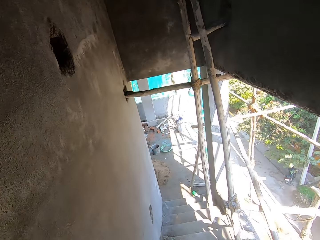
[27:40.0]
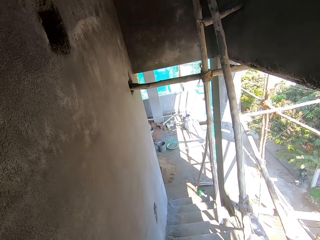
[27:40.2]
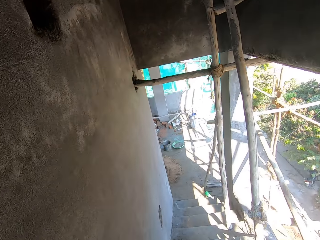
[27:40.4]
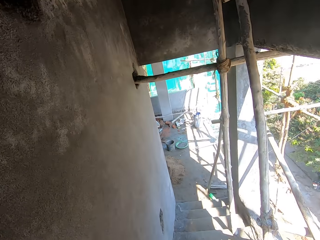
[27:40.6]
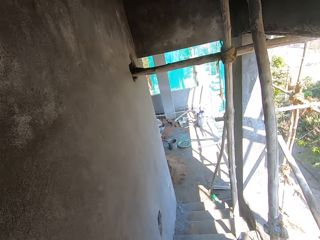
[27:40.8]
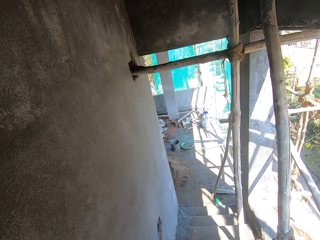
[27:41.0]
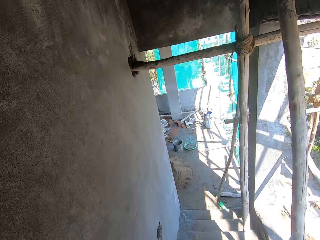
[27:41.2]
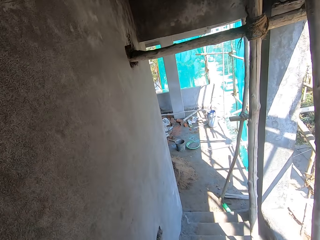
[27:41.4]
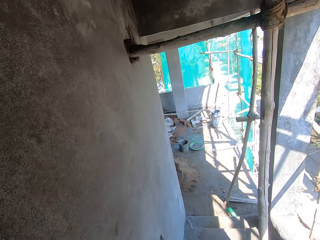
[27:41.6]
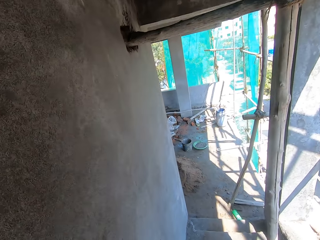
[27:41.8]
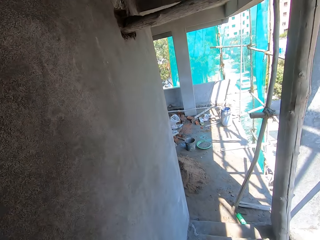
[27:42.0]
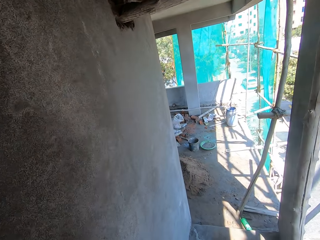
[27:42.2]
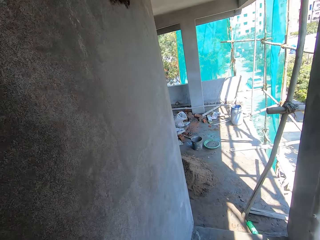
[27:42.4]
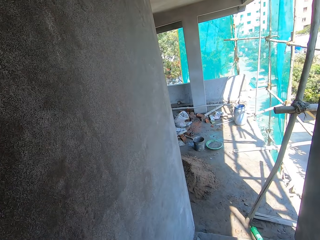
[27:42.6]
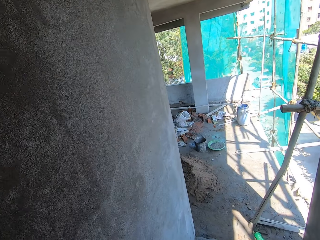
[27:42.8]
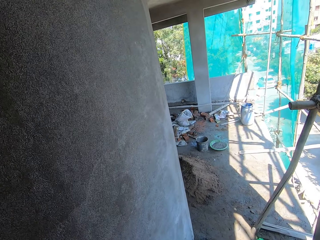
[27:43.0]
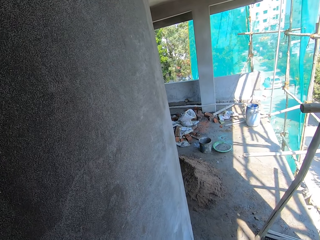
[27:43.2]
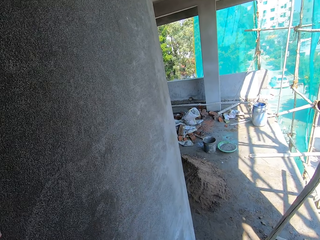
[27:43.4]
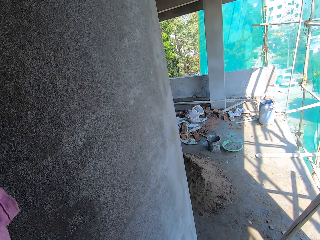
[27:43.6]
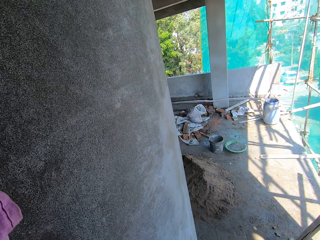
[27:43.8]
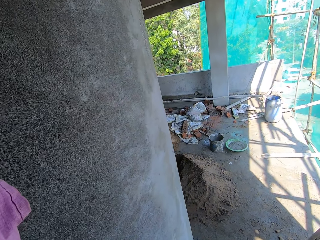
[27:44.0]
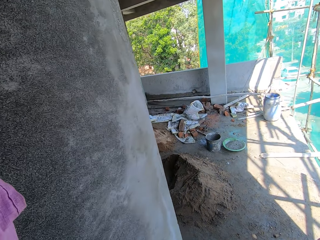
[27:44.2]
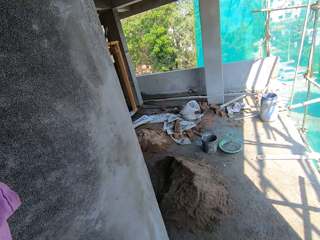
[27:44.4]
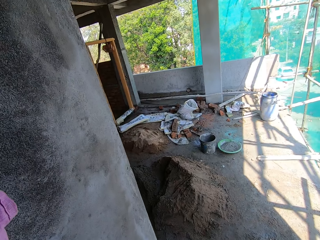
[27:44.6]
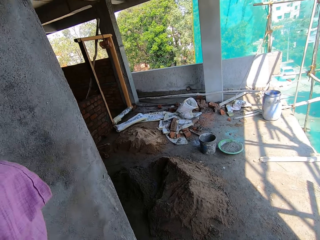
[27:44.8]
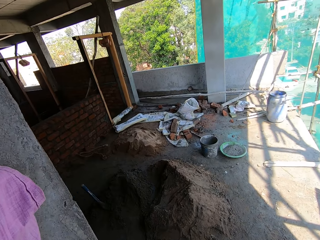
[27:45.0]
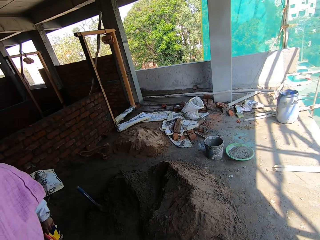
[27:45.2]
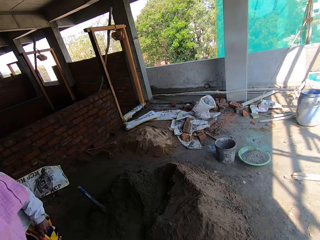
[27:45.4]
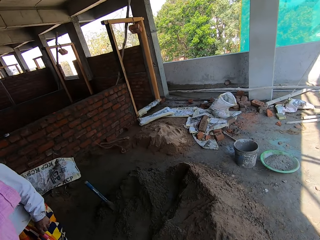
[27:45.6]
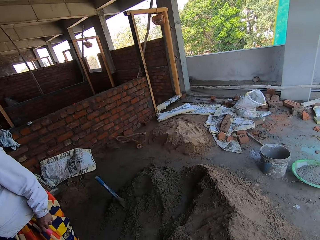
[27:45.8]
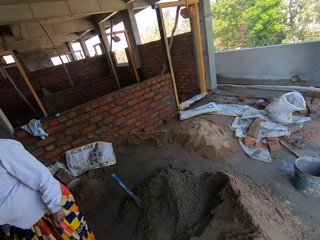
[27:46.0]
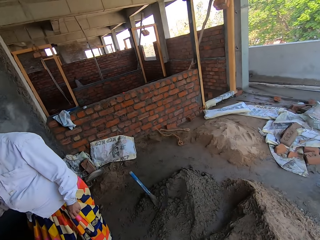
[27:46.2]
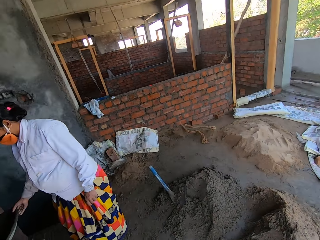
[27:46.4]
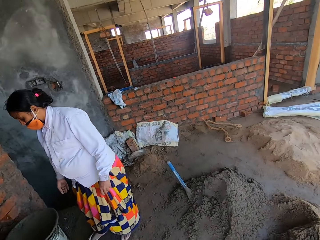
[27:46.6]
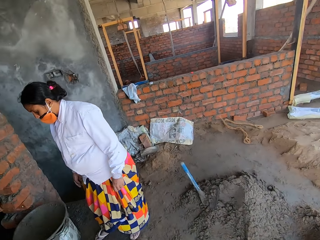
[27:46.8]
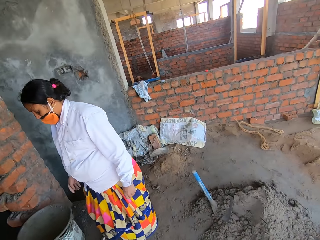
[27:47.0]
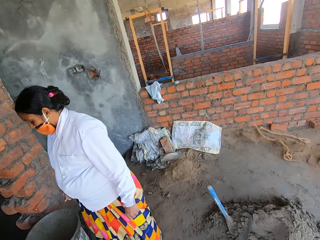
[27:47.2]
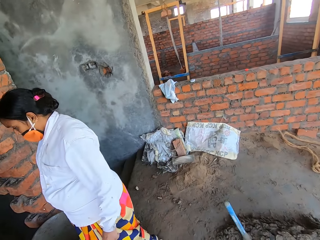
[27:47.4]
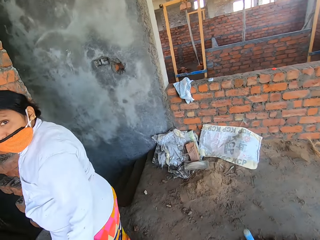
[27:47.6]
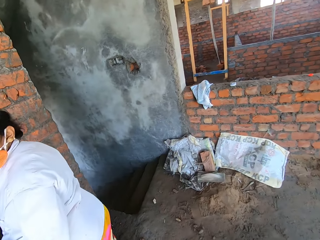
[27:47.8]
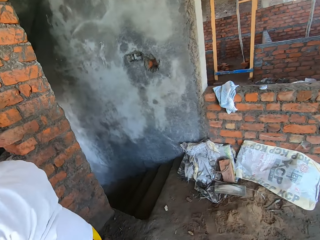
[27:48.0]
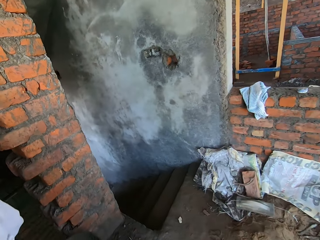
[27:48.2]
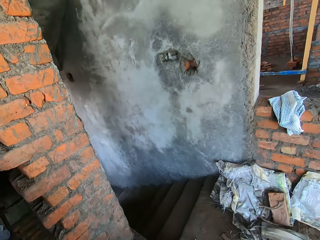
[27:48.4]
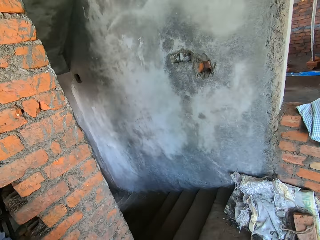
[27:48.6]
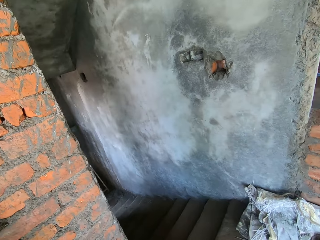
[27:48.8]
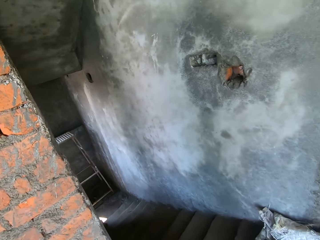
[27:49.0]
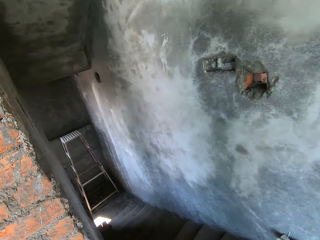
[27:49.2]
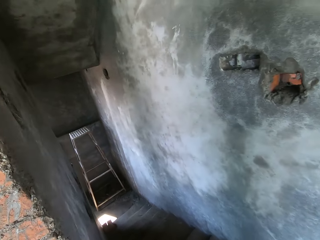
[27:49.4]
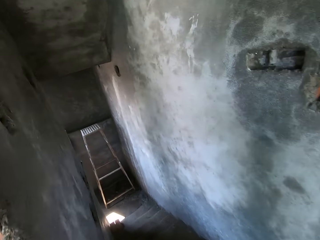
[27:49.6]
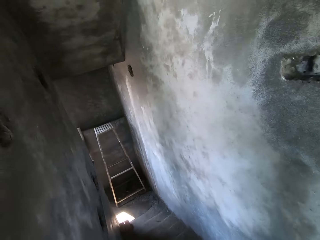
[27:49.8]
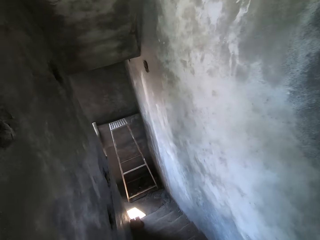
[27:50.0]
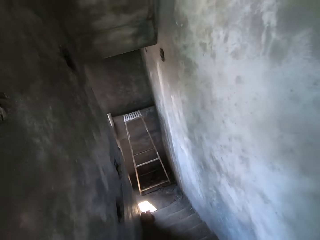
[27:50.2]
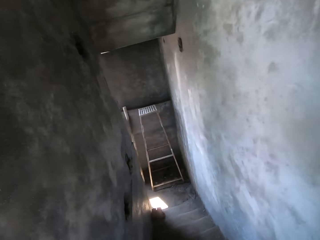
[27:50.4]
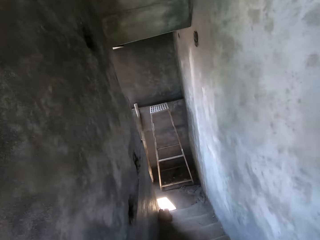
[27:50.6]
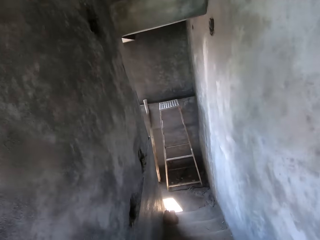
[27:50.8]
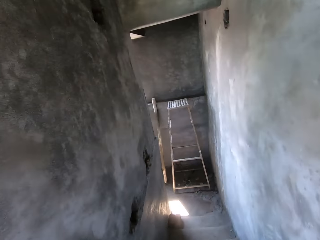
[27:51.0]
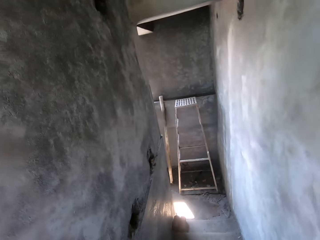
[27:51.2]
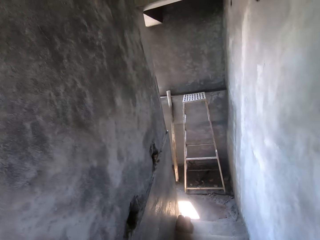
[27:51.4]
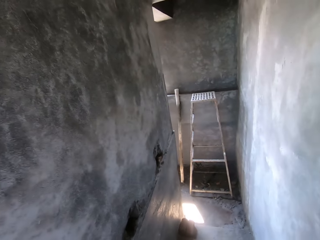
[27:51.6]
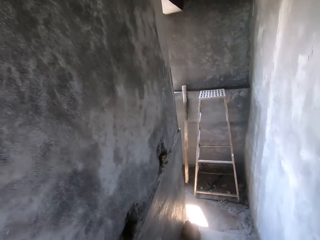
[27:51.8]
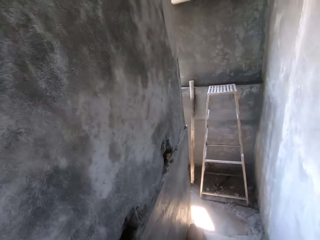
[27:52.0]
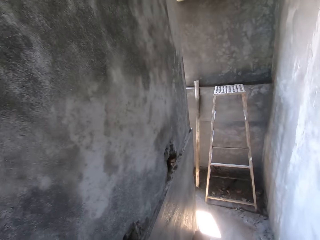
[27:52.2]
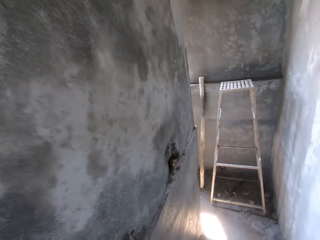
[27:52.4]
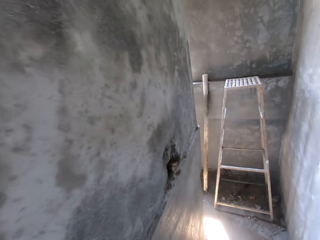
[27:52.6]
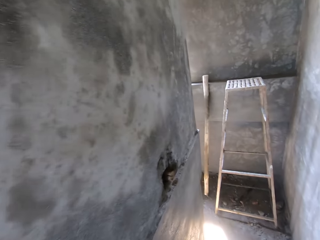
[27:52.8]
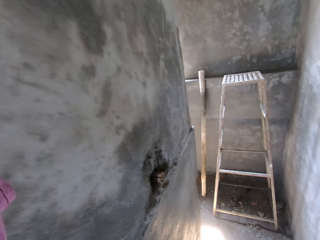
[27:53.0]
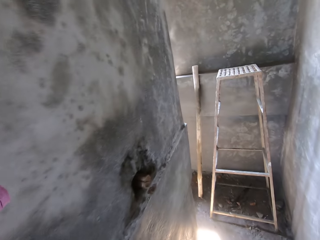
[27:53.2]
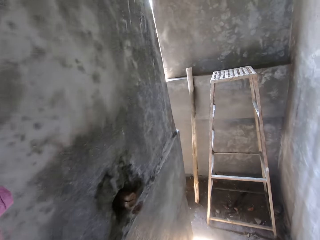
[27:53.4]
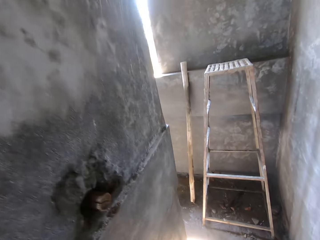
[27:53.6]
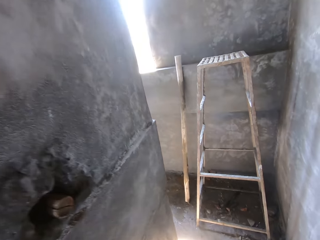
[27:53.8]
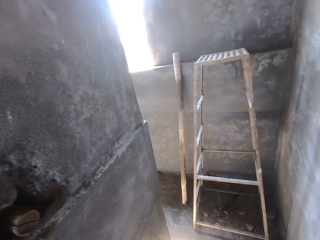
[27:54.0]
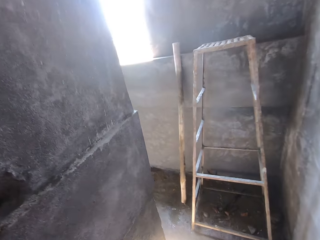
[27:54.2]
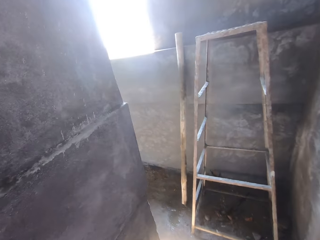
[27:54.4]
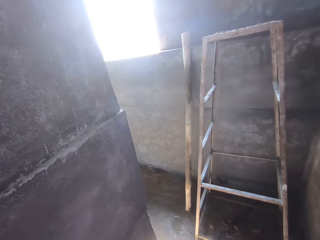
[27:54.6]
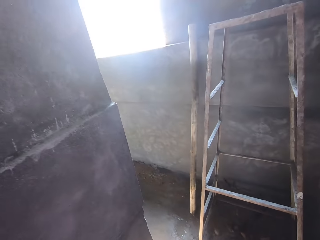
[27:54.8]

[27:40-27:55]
A person drops the tray down. Another person stands across the construction area. The camera wearer walks down the stairs.

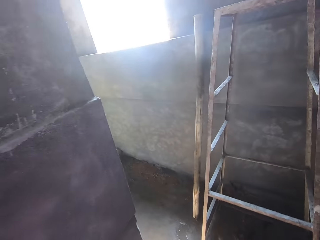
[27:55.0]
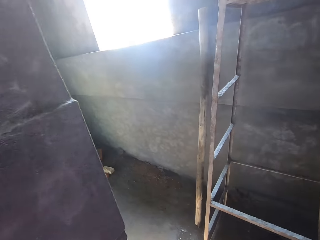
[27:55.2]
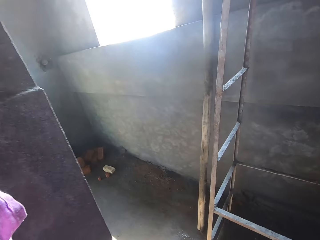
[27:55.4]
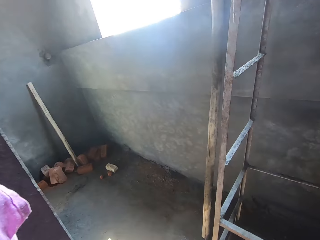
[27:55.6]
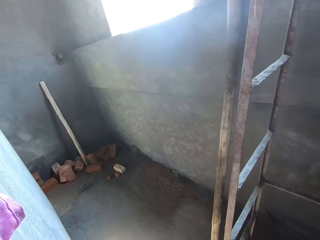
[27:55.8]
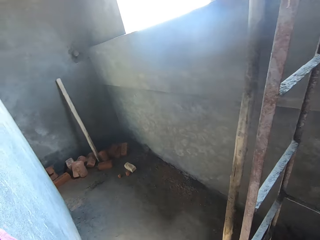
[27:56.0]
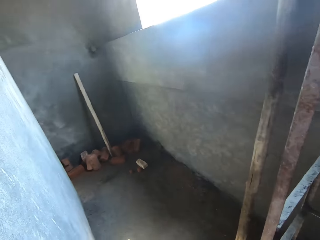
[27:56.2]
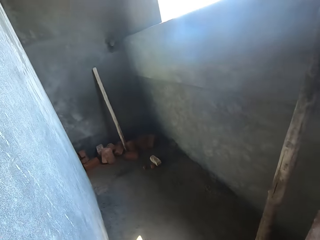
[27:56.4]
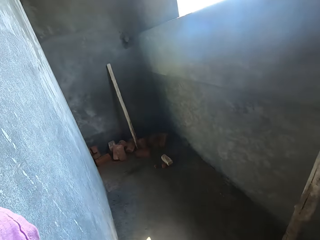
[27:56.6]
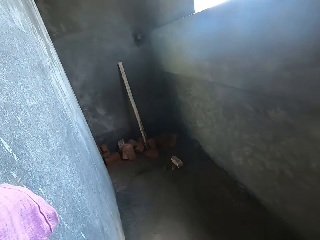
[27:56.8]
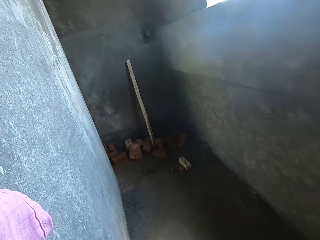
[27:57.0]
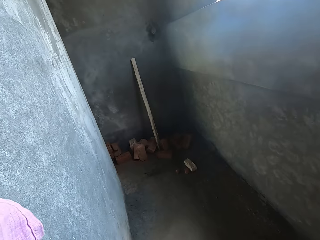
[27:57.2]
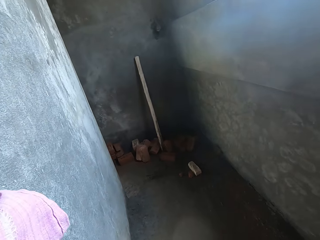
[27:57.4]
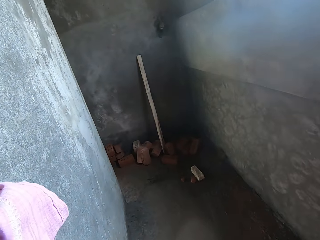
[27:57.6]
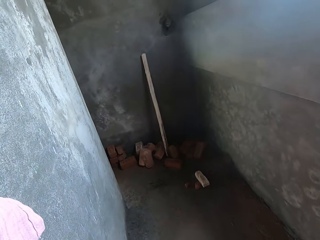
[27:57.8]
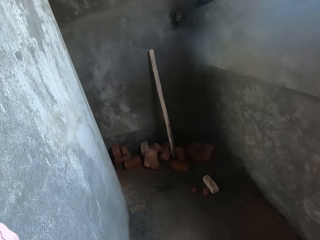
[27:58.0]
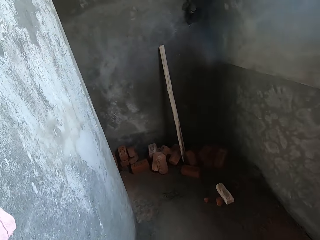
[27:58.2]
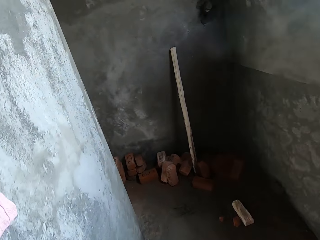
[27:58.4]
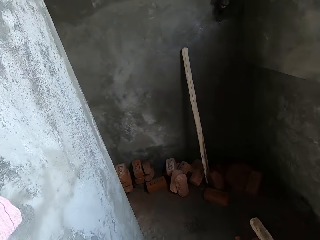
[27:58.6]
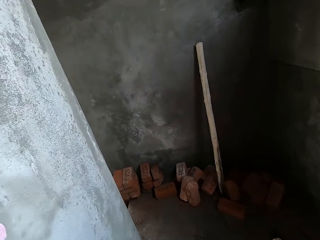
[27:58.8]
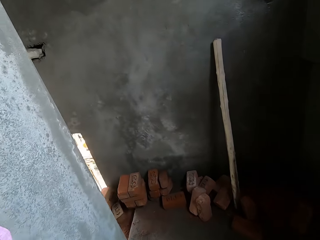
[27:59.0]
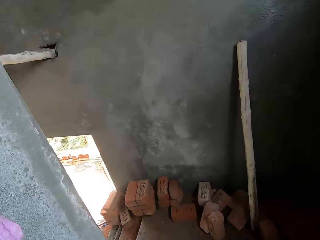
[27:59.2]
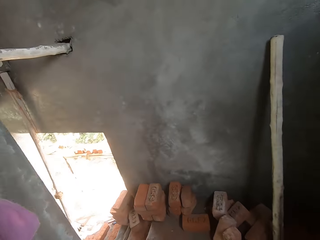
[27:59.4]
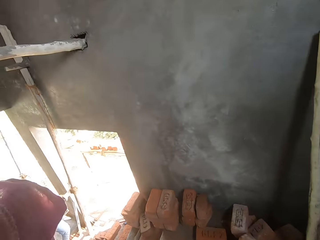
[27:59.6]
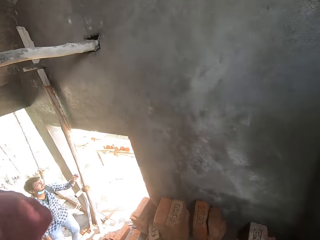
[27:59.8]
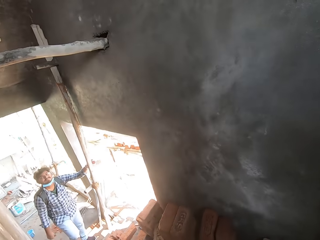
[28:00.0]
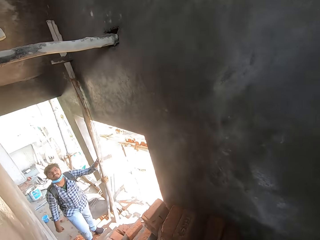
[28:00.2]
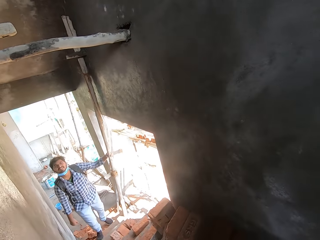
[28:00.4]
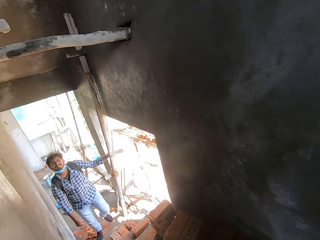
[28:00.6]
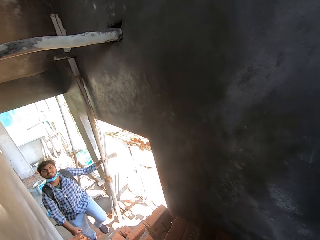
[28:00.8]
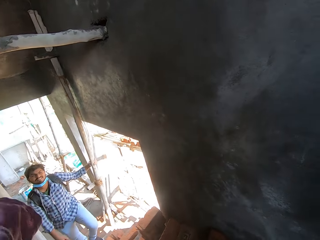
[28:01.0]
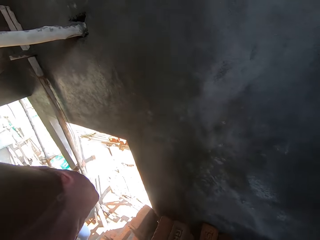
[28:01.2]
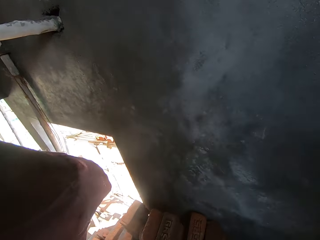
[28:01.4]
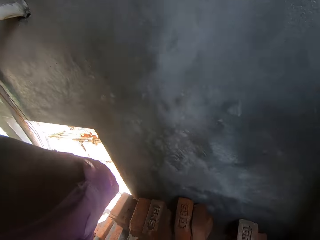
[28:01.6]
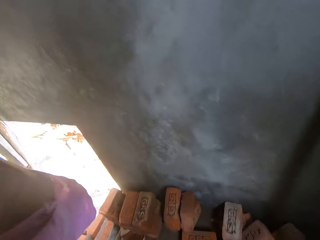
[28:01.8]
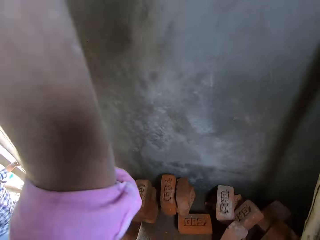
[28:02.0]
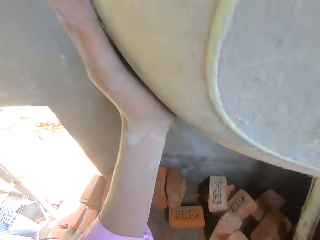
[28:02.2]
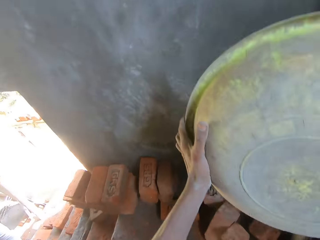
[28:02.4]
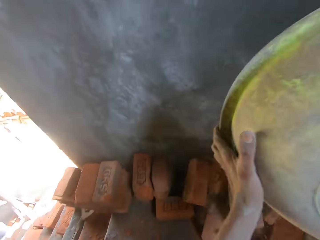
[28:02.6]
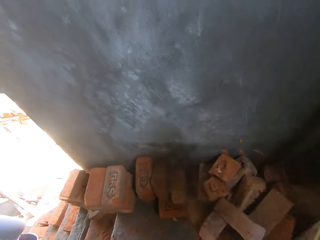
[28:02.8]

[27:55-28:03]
A person moves the hand on the wood and walks up the stairs. The camera wearer removes the bucket with bricks from his head.
